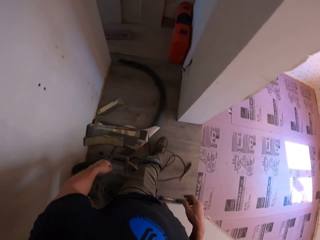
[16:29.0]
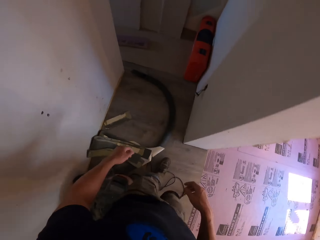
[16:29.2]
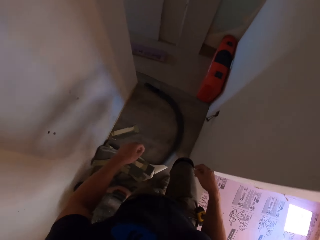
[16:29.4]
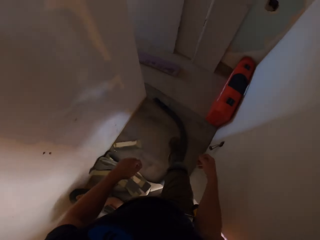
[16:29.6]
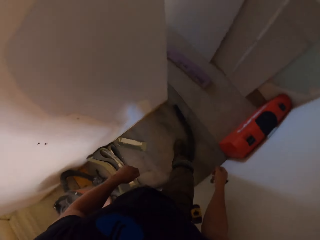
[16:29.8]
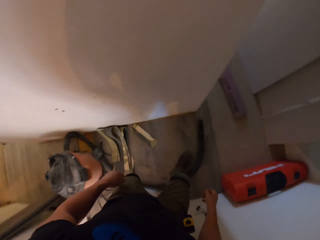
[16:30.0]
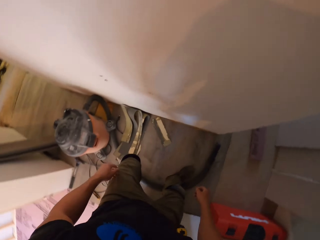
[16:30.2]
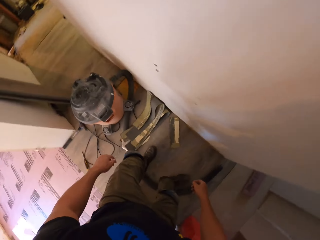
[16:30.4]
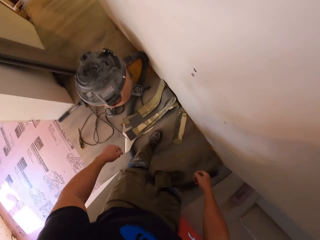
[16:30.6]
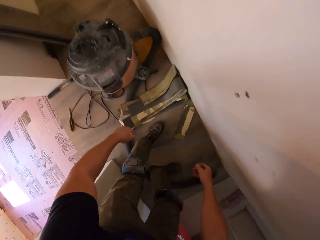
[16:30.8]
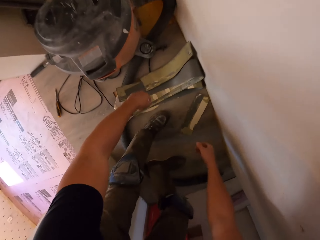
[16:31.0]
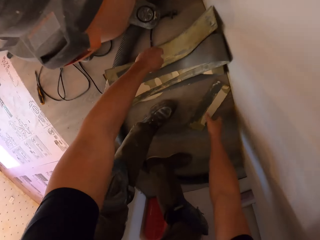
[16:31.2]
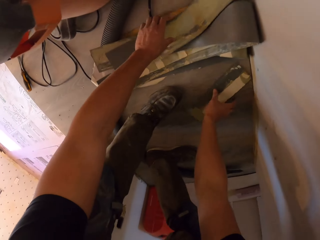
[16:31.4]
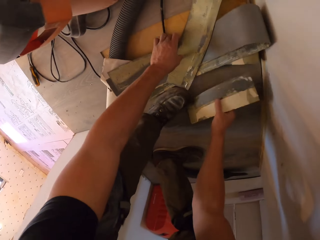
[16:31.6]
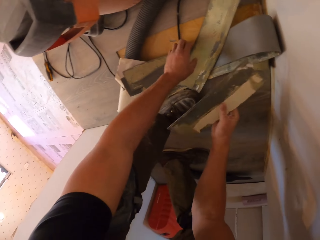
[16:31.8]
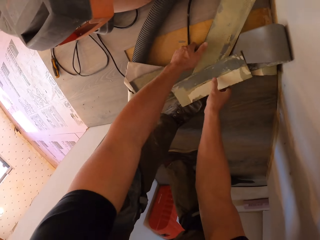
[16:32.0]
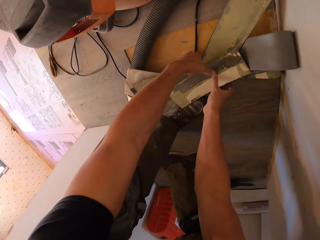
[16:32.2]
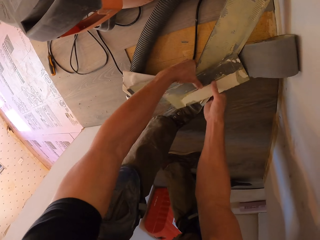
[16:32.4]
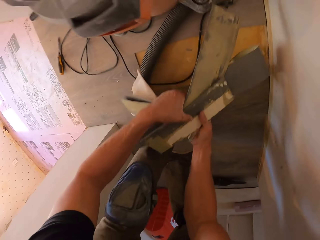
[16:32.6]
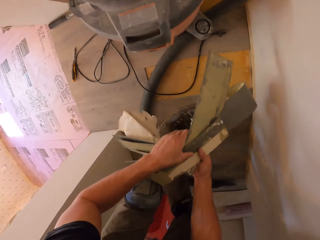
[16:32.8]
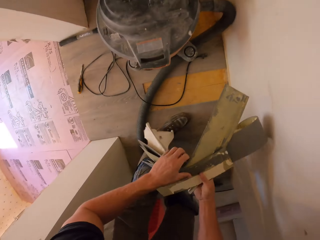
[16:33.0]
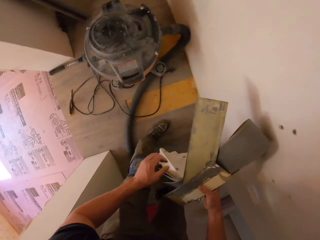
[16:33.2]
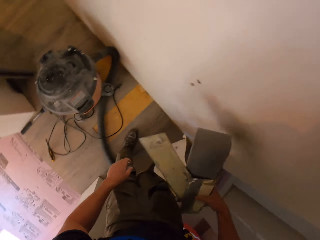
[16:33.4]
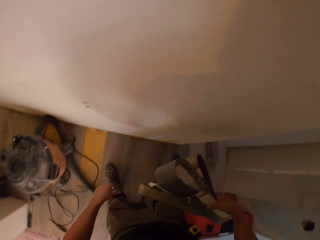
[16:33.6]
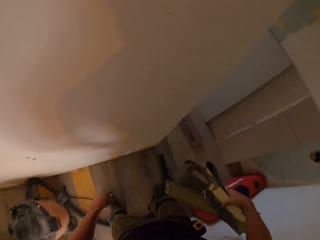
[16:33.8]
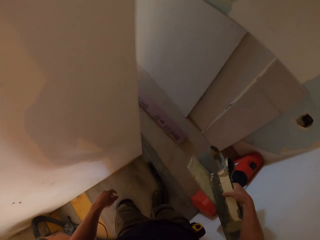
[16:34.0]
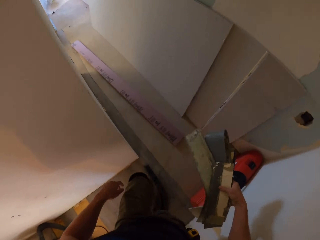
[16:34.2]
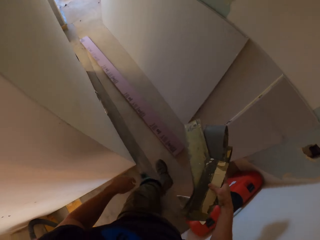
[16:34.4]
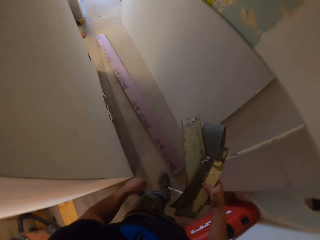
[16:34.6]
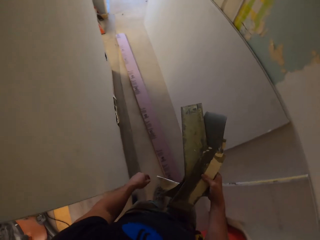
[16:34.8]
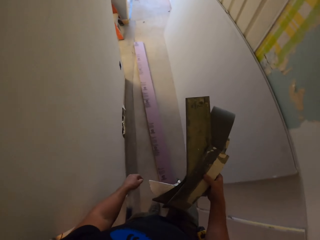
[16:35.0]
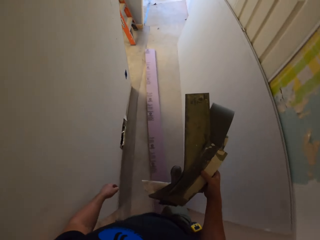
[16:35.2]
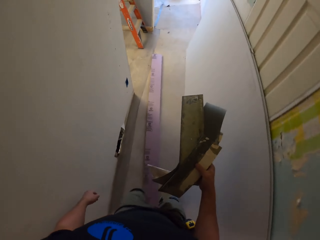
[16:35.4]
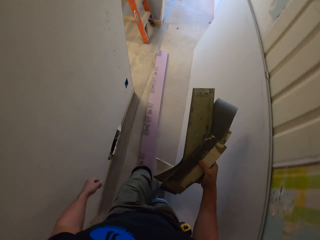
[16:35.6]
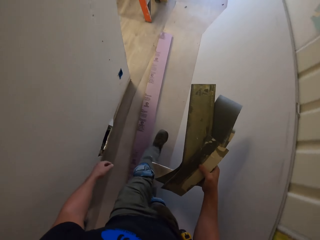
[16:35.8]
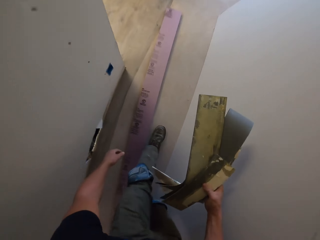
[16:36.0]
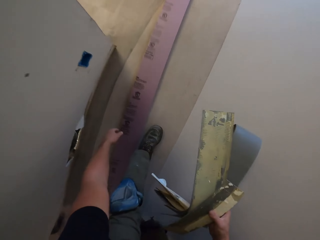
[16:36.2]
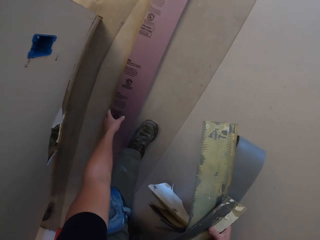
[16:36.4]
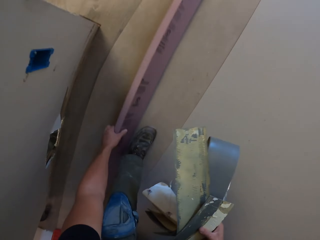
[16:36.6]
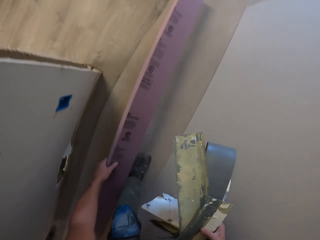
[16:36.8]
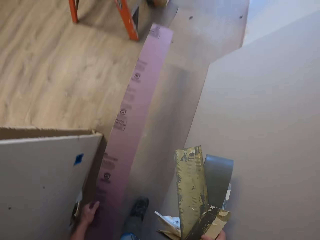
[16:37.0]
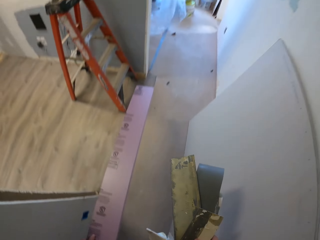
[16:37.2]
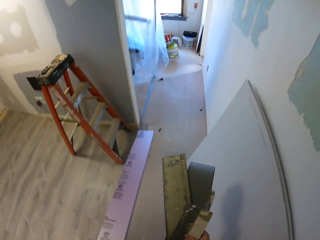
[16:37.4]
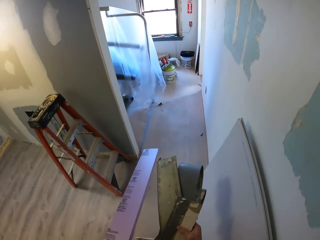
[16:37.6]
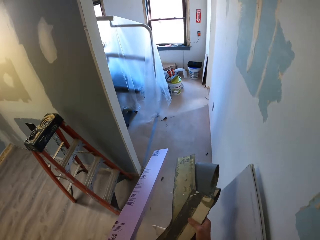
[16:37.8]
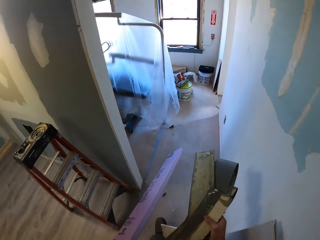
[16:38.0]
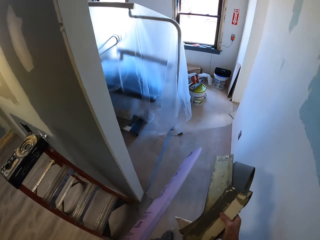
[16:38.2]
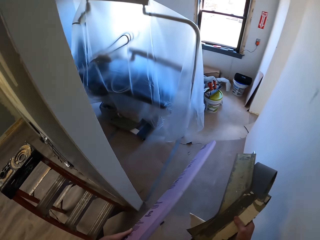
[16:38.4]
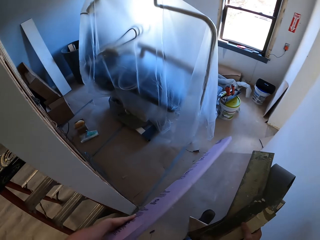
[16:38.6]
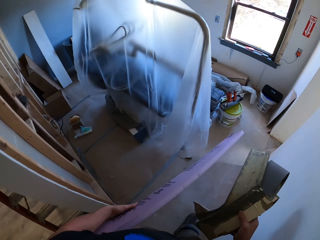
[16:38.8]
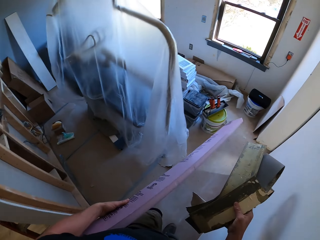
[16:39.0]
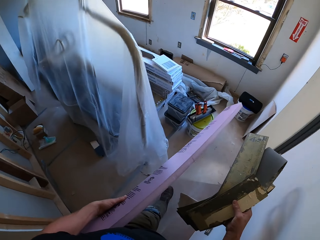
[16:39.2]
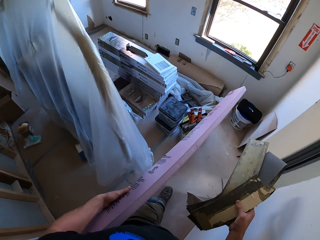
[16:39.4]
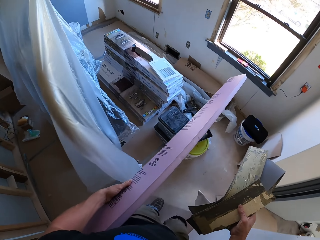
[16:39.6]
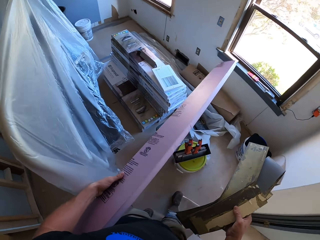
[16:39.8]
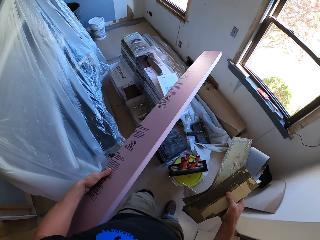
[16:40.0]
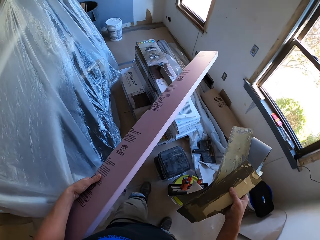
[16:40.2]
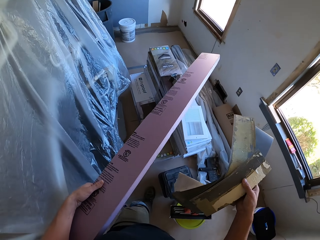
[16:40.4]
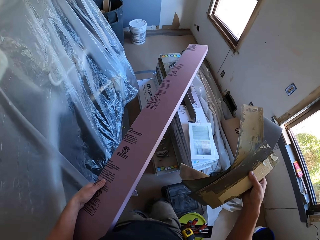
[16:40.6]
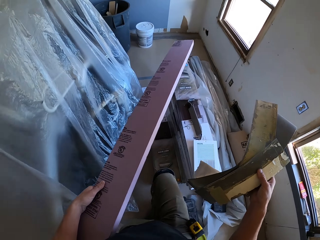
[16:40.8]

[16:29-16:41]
The camera wearer picks the pieces of wood or wallpapers from the floor. They step forward. They pick the board on the floor. They walk around the house.

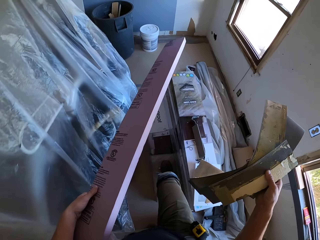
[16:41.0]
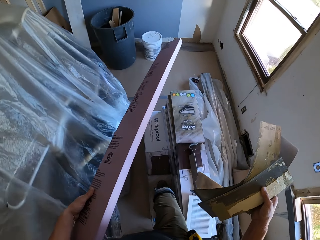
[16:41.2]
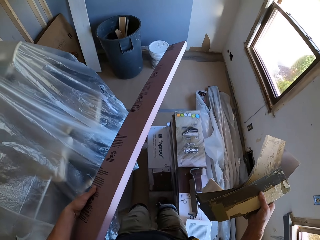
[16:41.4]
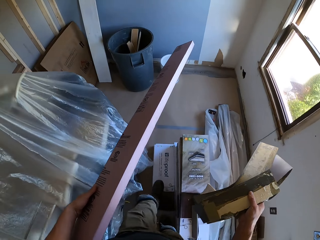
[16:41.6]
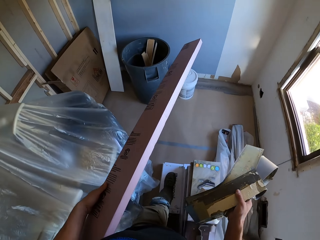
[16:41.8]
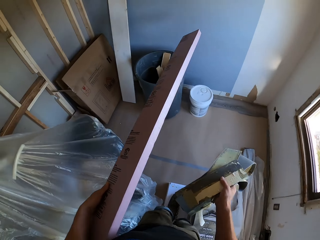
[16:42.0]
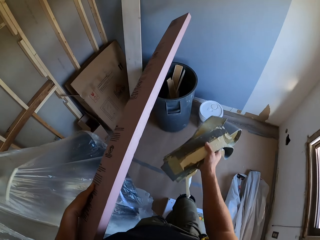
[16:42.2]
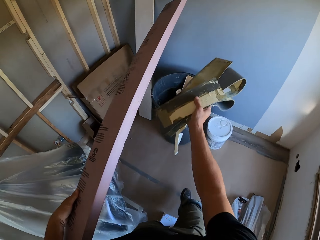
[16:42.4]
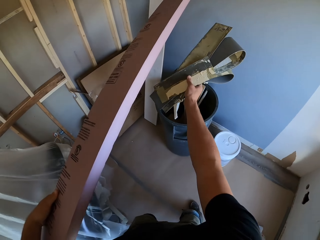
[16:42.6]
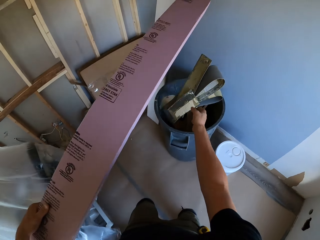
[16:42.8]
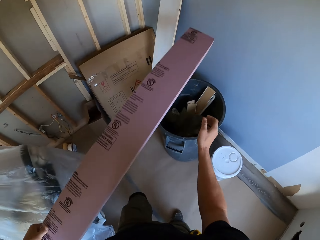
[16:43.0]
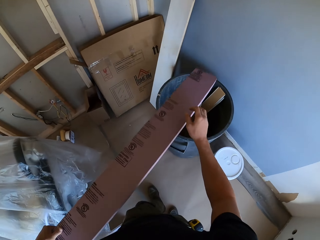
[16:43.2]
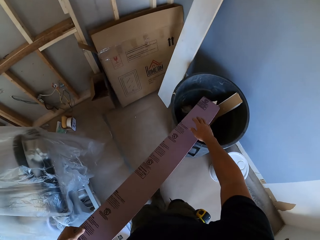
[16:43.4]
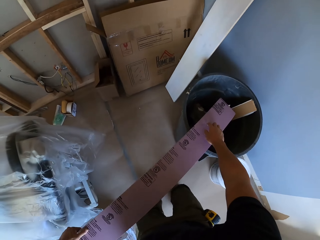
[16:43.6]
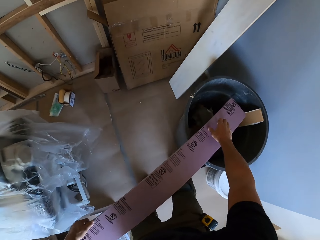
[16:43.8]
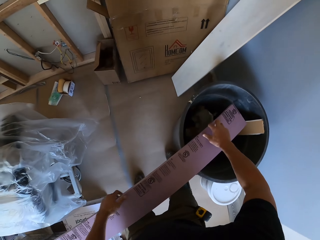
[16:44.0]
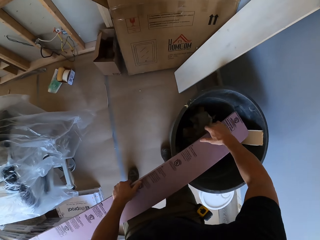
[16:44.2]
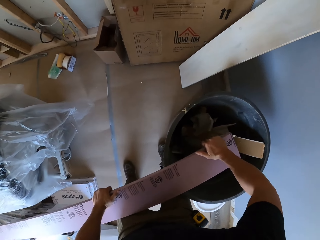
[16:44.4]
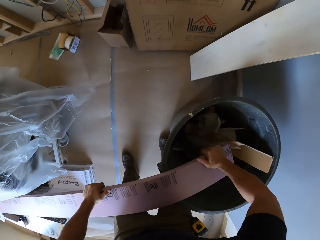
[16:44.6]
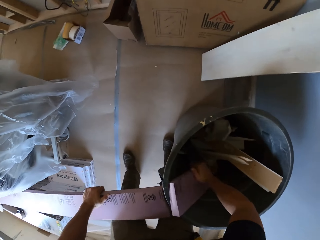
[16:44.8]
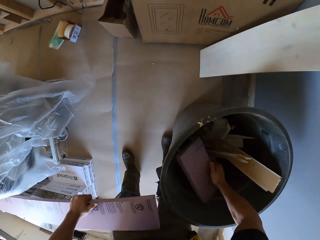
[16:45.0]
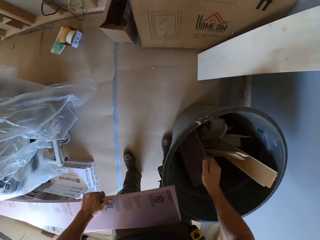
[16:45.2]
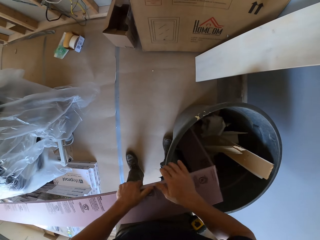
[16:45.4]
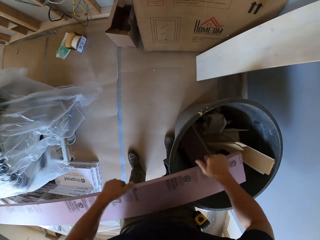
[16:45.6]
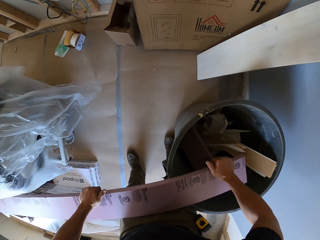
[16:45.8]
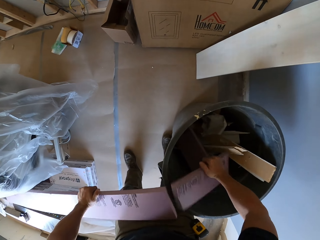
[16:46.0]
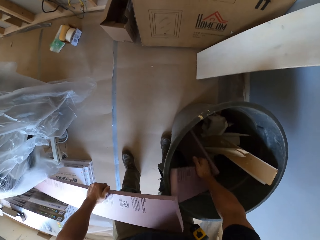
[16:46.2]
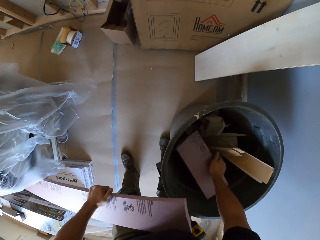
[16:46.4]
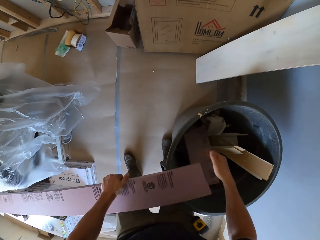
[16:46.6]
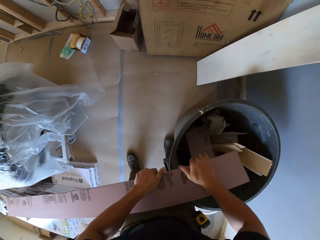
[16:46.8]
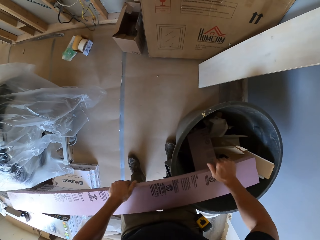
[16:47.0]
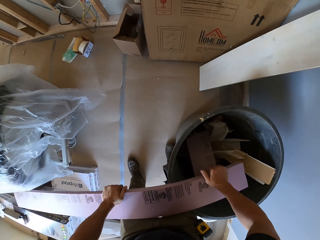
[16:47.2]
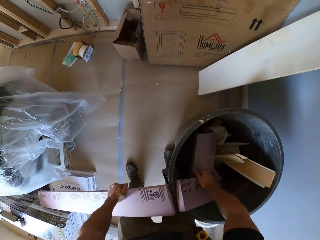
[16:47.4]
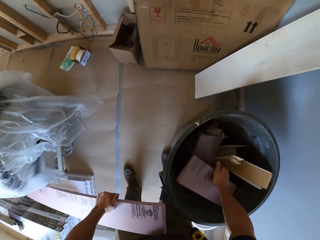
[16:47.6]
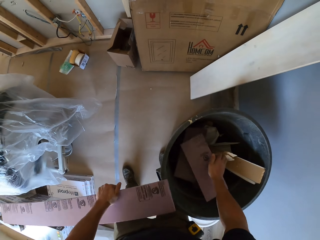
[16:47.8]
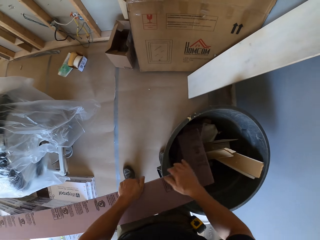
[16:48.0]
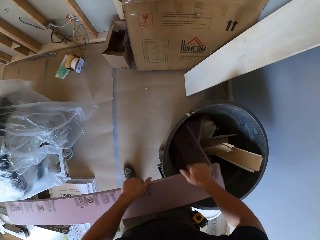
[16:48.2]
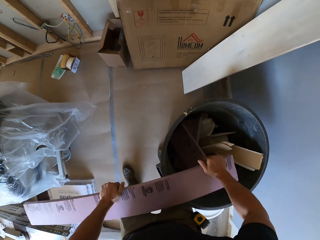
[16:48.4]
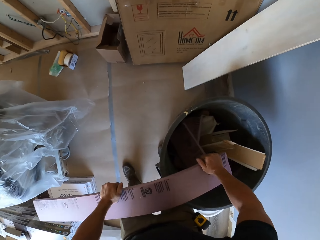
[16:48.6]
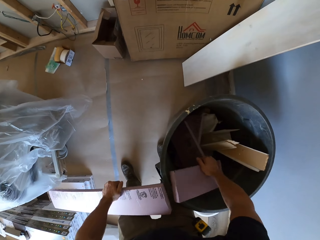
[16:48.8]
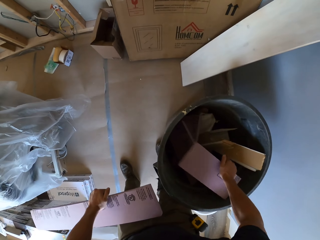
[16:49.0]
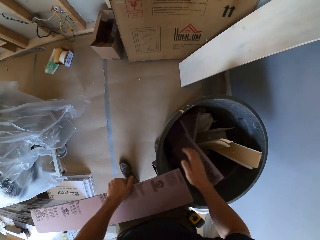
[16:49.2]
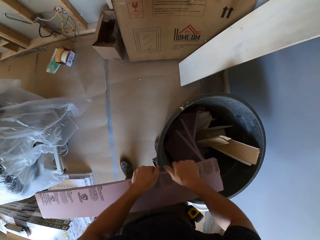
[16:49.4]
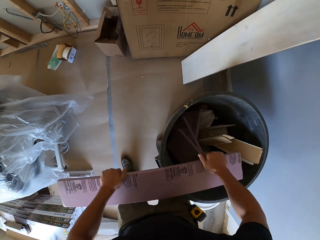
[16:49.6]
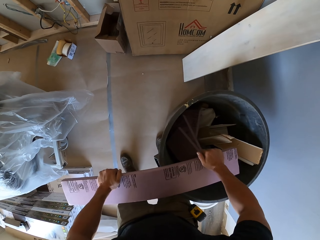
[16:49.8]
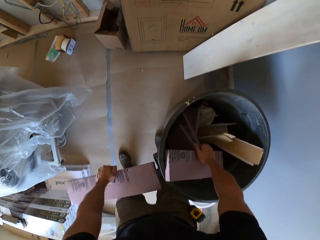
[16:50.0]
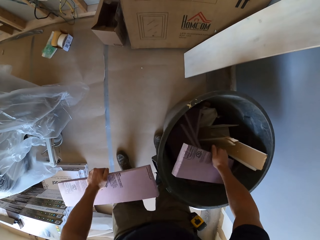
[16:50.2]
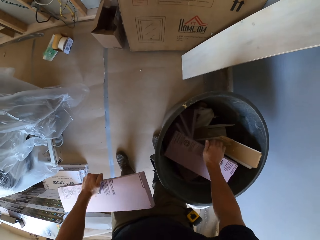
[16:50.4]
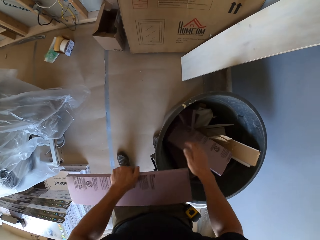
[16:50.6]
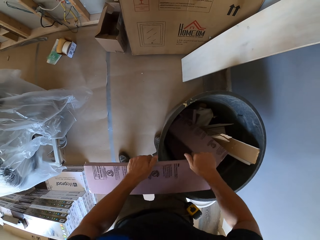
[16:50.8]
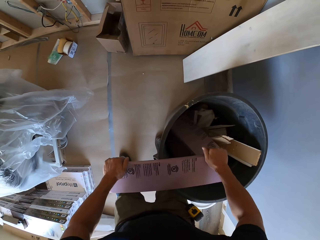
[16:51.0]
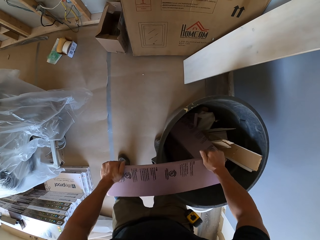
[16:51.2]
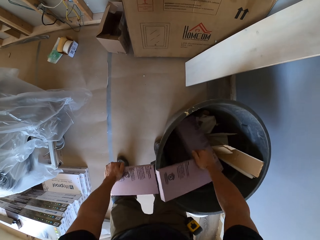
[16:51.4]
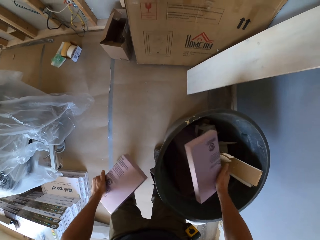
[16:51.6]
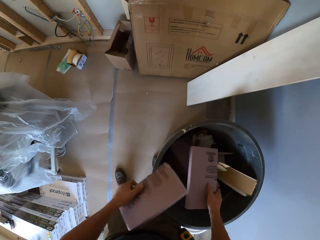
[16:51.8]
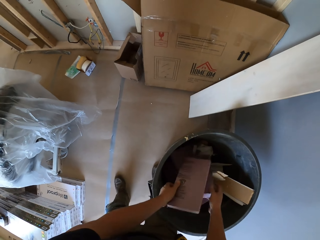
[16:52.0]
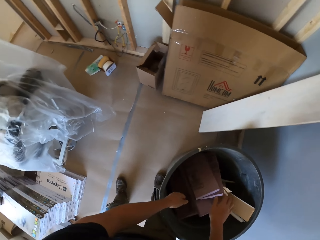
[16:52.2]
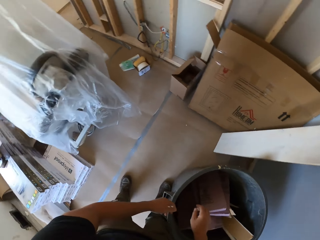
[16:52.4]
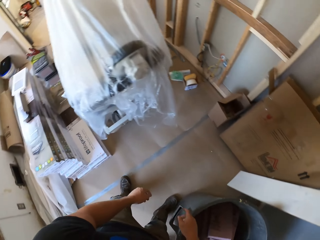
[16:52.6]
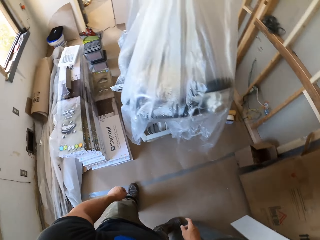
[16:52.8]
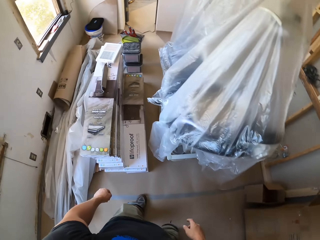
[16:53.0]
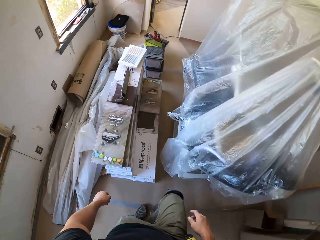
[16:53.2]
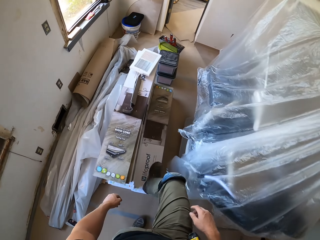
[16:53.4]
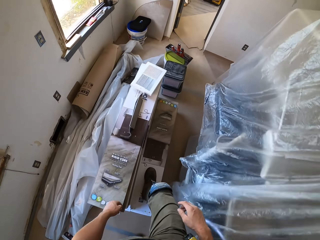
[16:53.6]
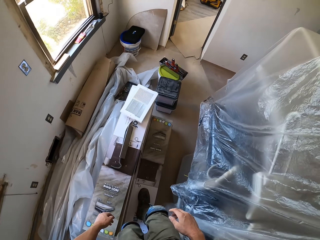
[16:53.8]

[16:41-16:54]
The camera wearer drops the pieces of wood or wallpapers in the container. They break the board into pieces. They drop the wood in the container and break the wood. They drop the wood in the container and break the wood. They drop the wood in the container and break the wood. They drop the wood in the container and break the wood. They drop the wood in the container and break the wood. They drop the wood in the container. They walk around the house.
